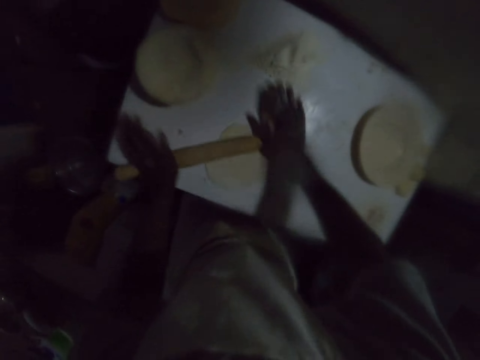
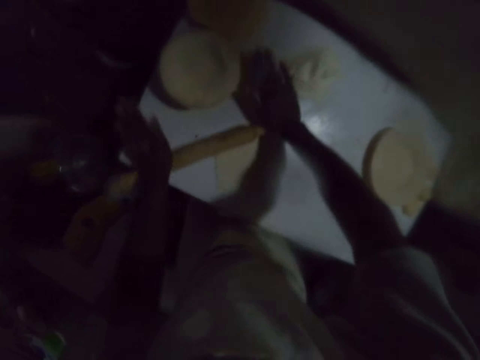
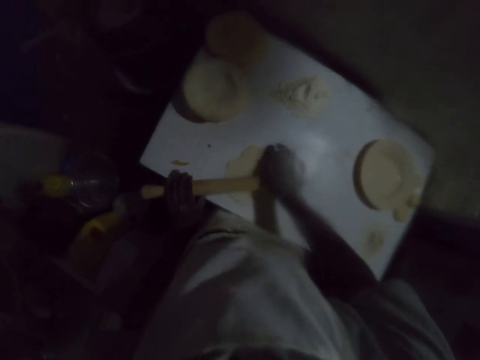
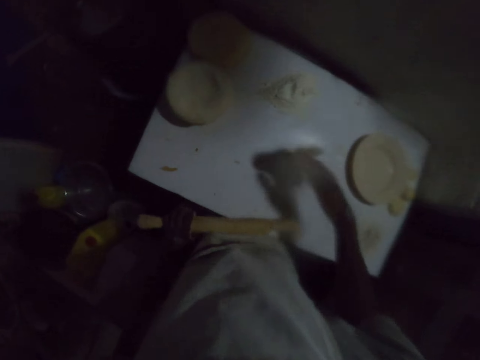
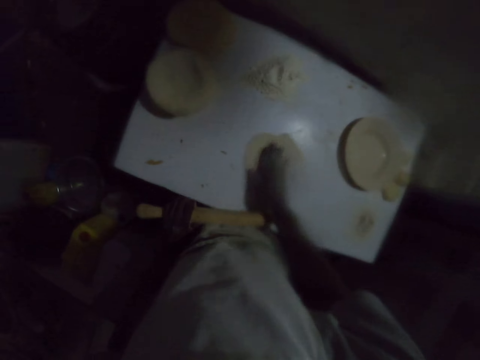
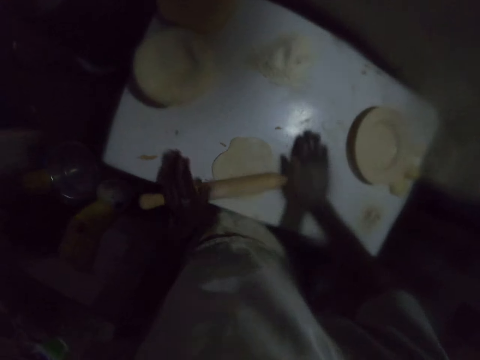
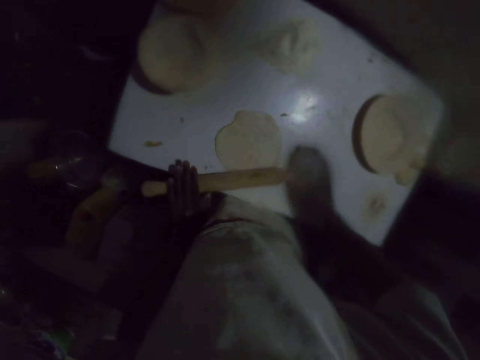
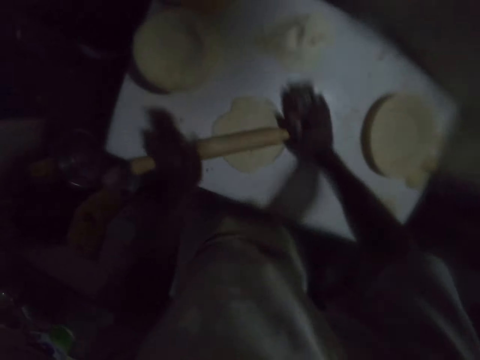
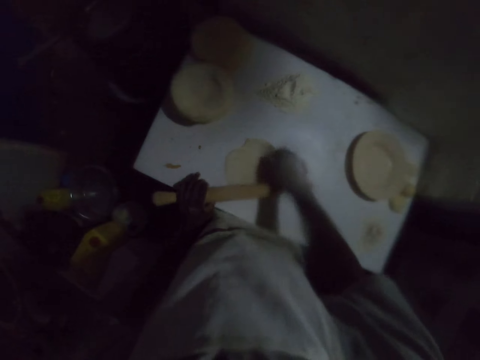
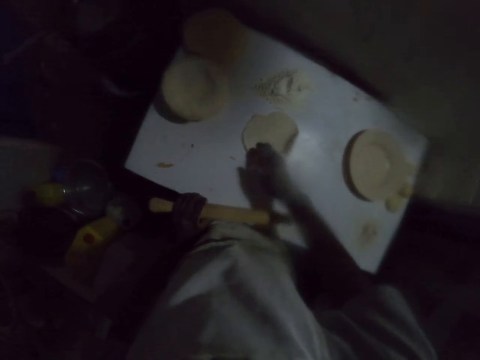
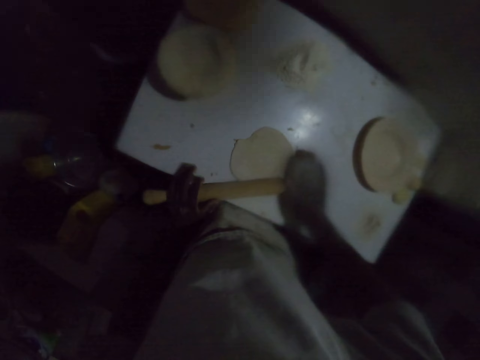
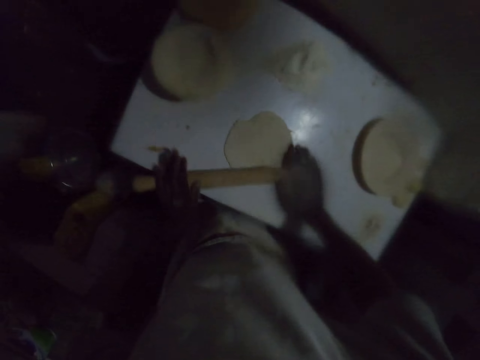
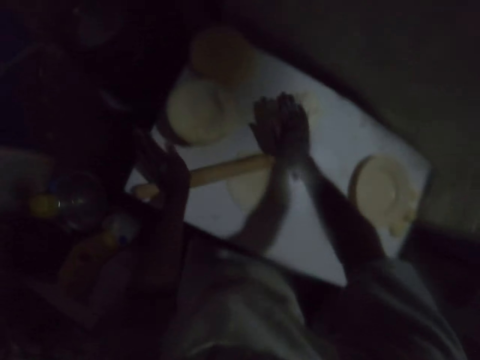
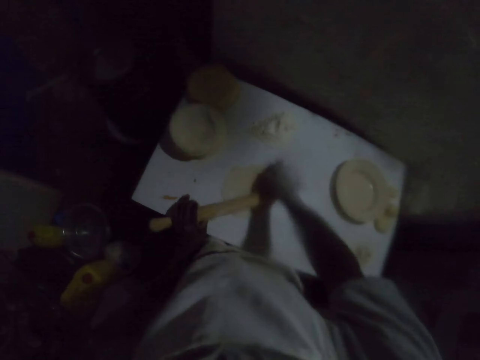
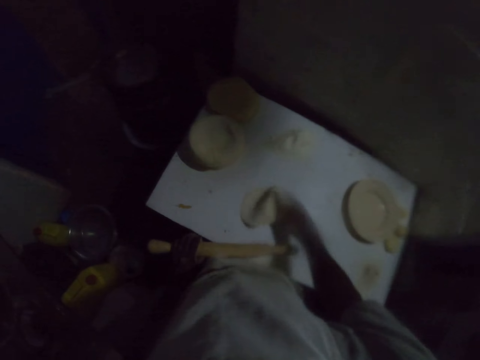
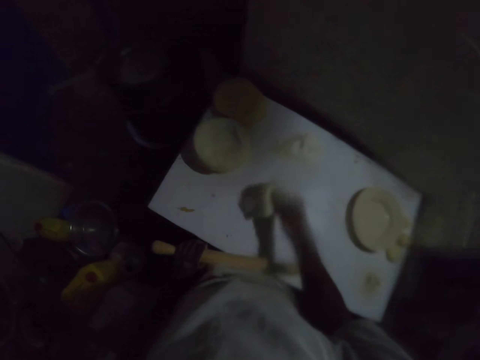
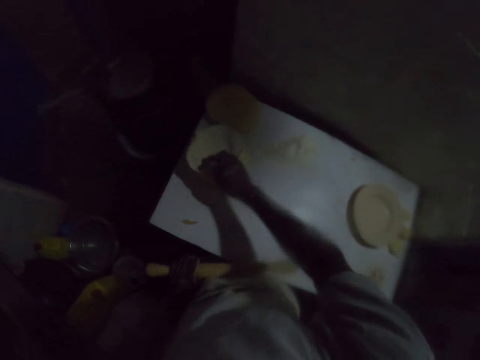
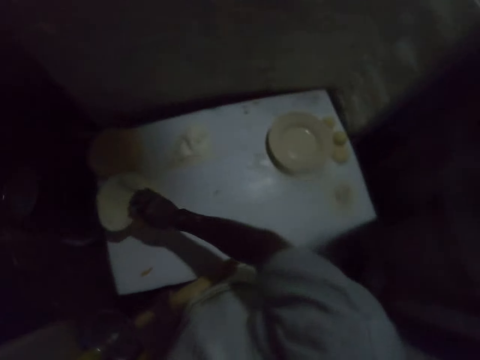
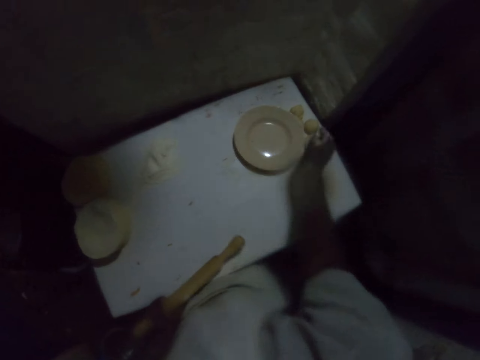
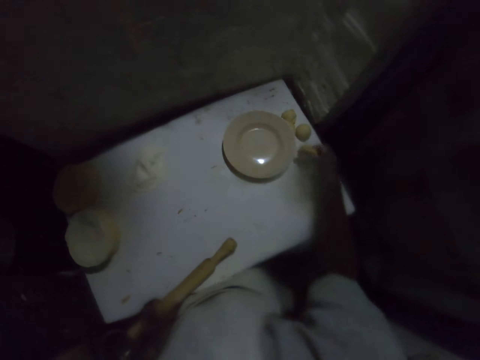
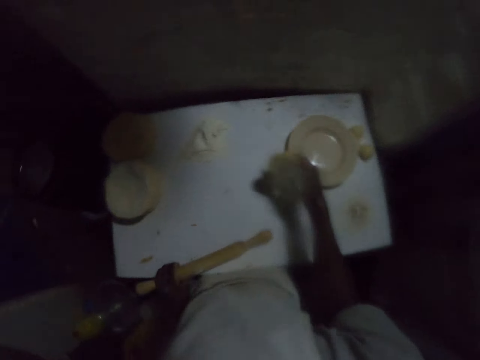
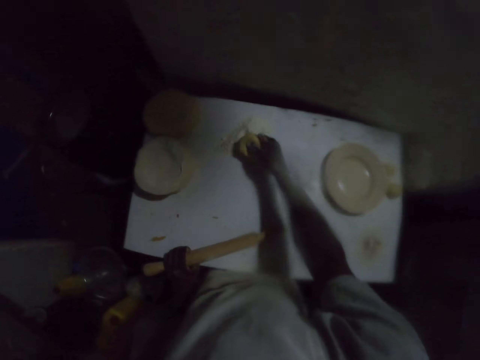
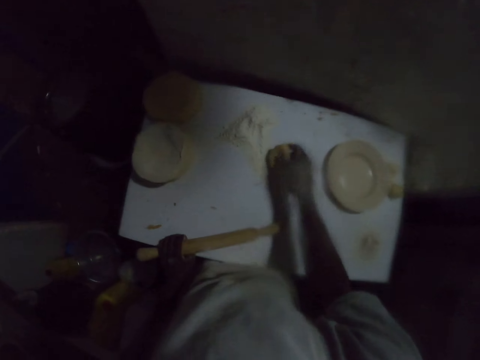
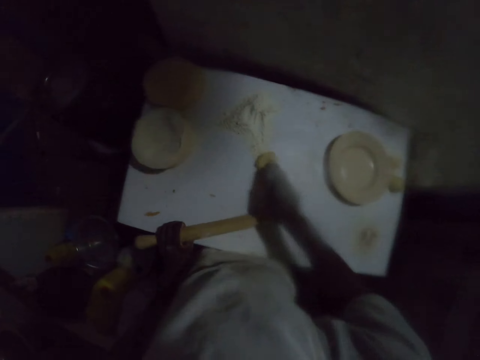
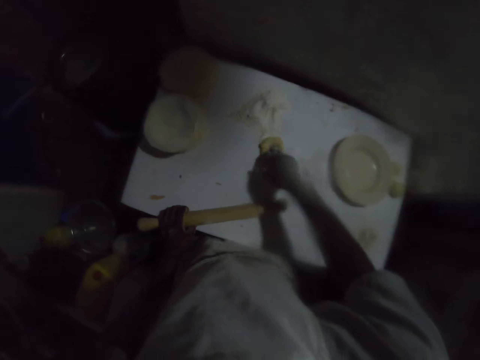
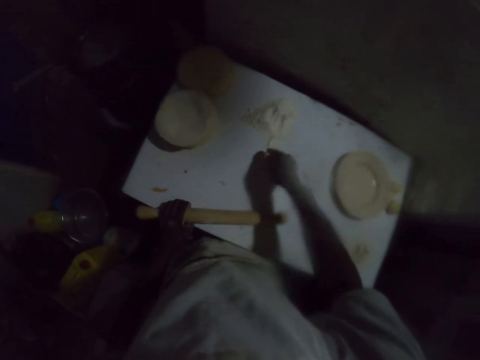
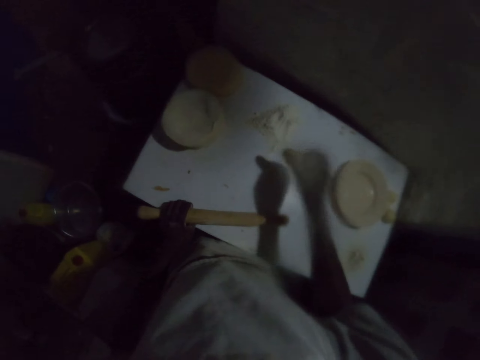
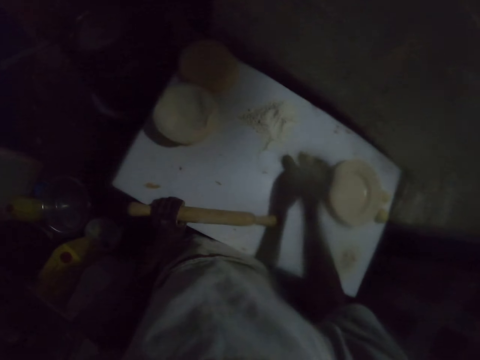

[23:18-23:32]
The camera wearer turns the dough on the table with the right hand. They roll the dough with a rolling pin. They turn the dough with the right hand. They roll the dough with the rolling pin. They turn the dough with the right hand. They roll the dough with the rolling pin. They pick up the rolled dough on the table. They put the rolled dough on the other dough. They pick up a dough ball on the table with the right hand. They put the dough on the flour and put flour on the dough ball with the right hand.

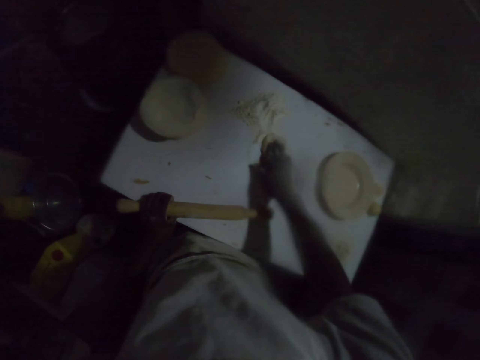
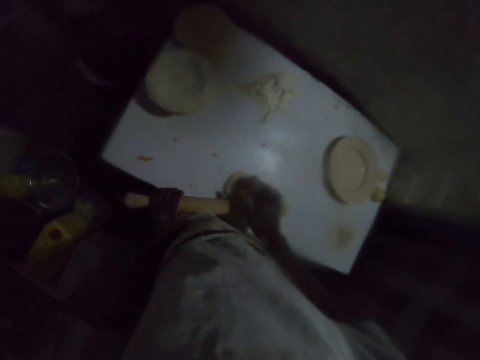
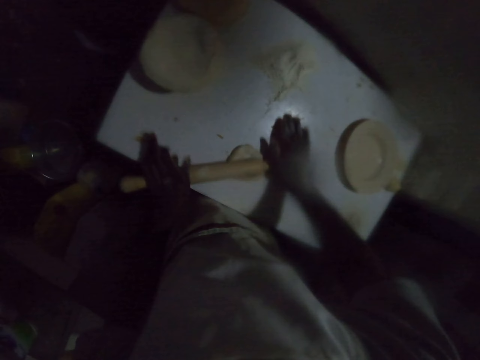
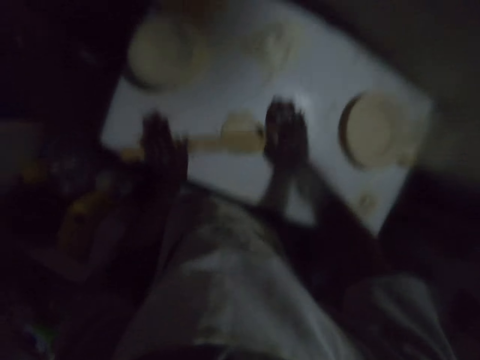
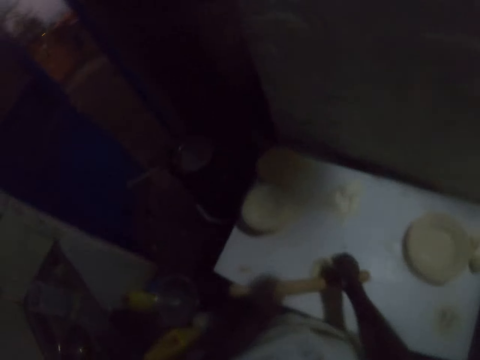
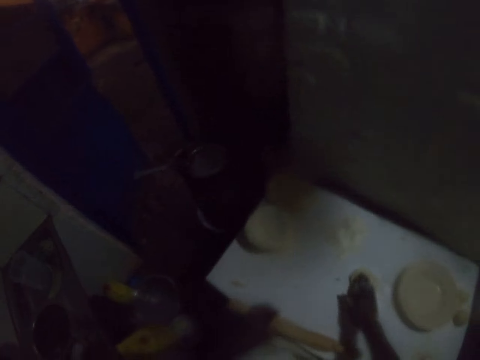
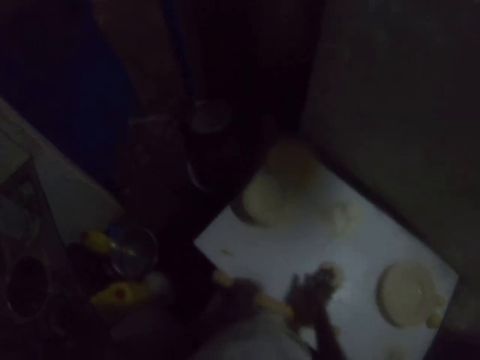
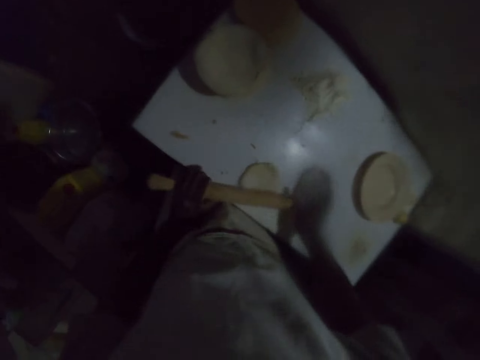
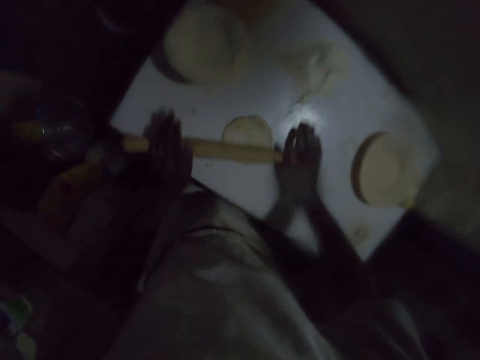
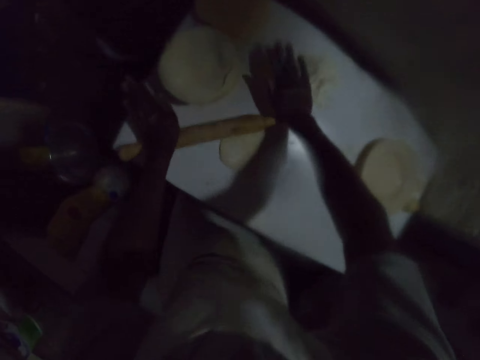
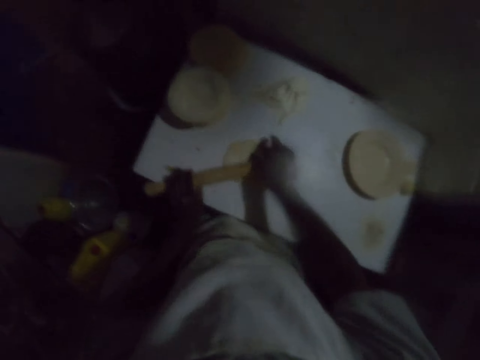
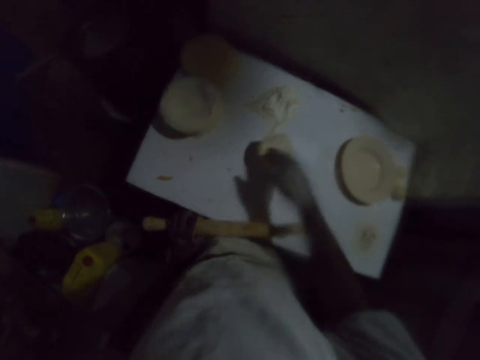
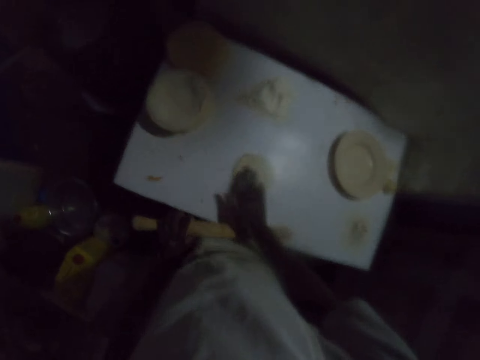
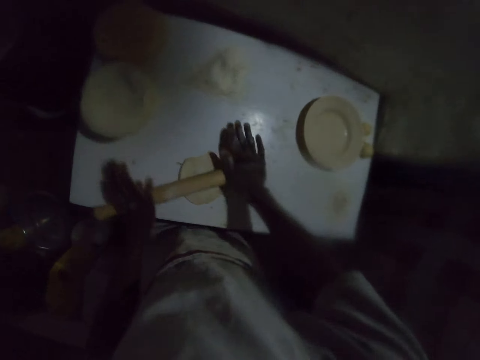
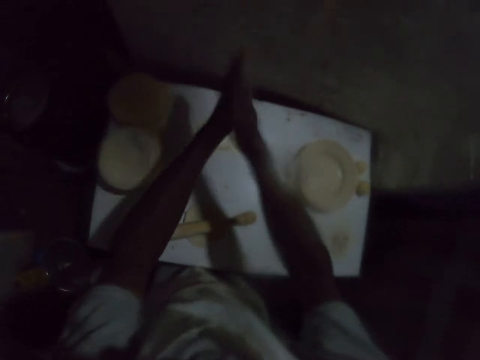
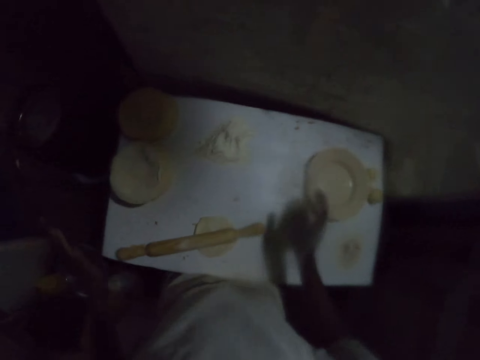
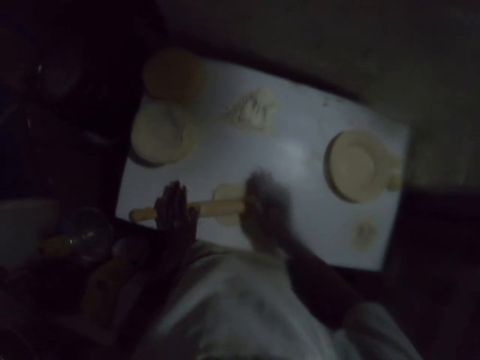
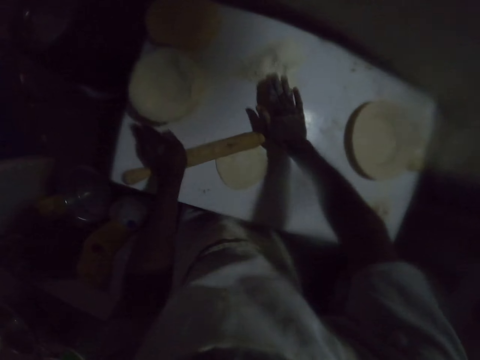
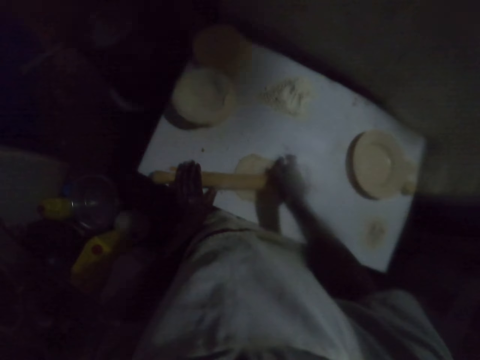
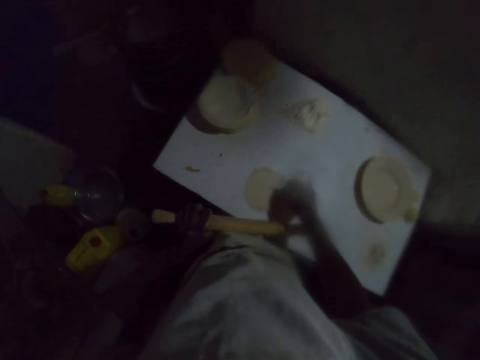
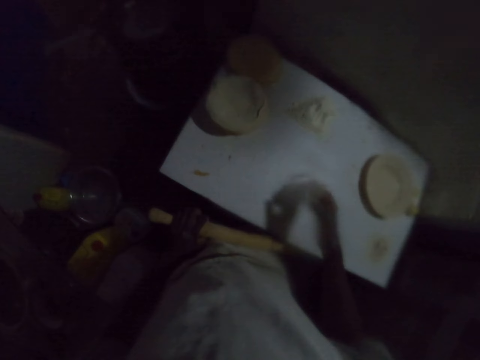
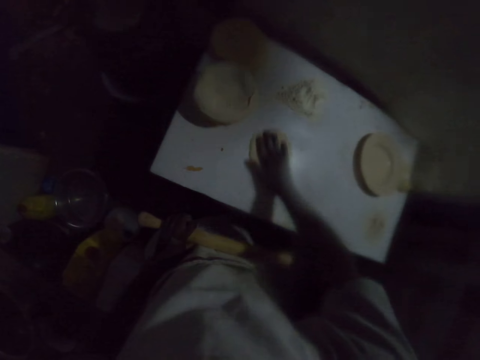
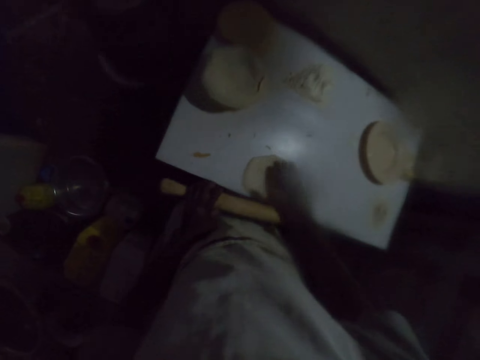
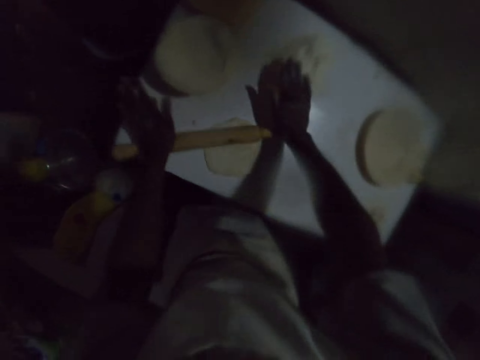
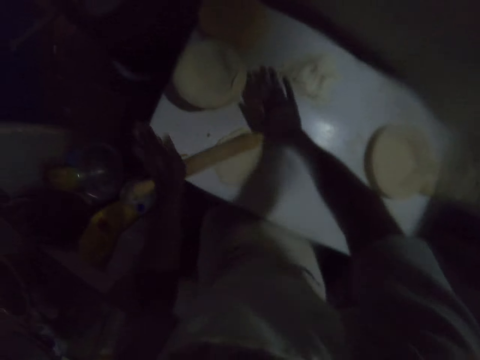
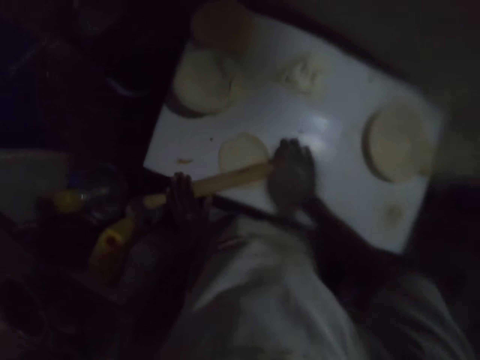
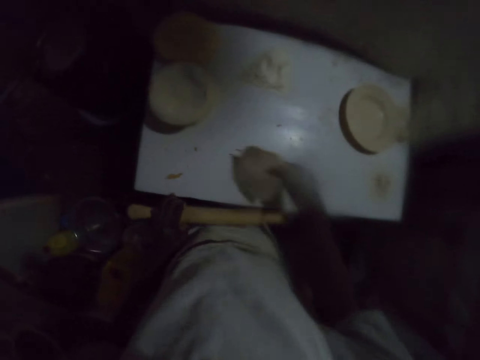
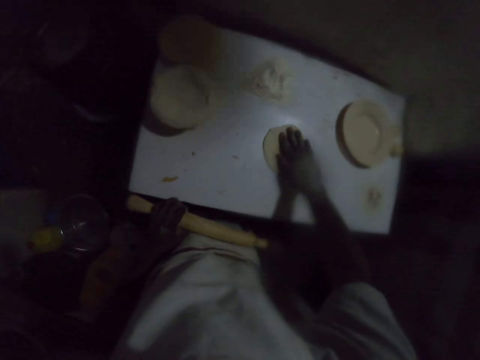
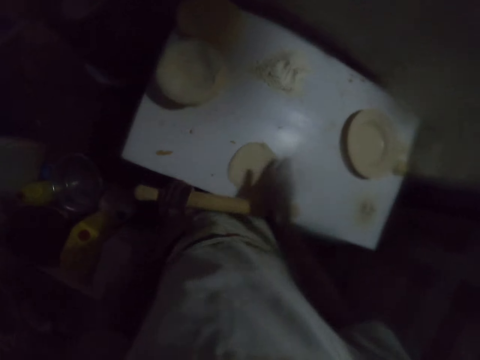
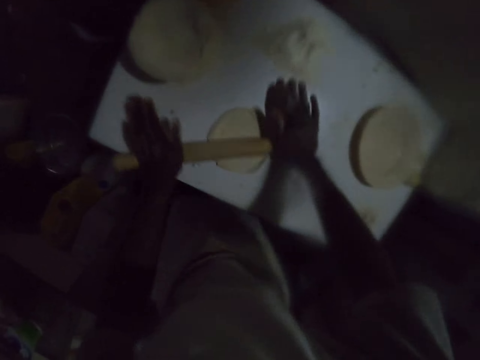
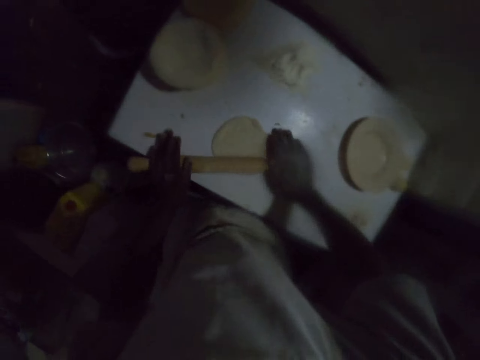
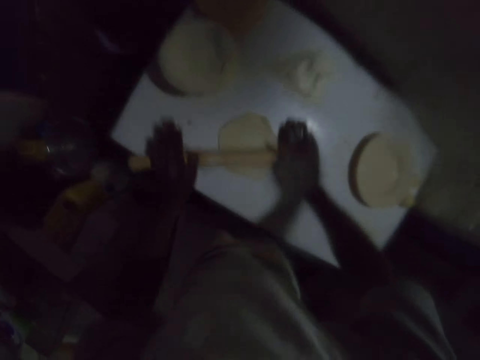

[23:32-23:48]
The camera wearer rolls the dough with a rolling pin. They turn the dough on the table with the rolling pin. They roll the dough with the rolling pin. They turn the dough on the table with the rolling pin. They roll the dough with the rolling pin. They hit something with both hands and move the hands. They roll the dough with the rolling pin. They turn the dough on the table with the rolling pin. They roll the dough with the rolling pin. They turn the dough on the table with the right hand. They roll the dough with the rolling pin.
